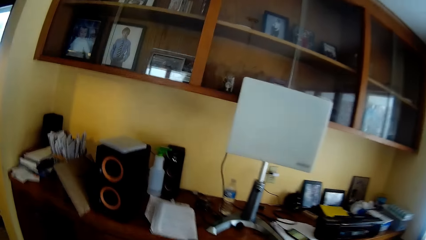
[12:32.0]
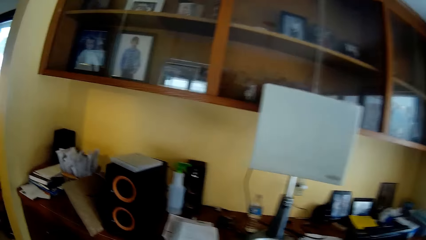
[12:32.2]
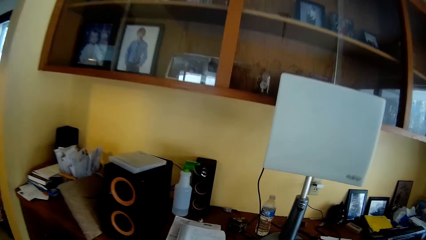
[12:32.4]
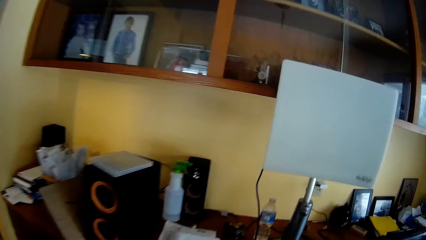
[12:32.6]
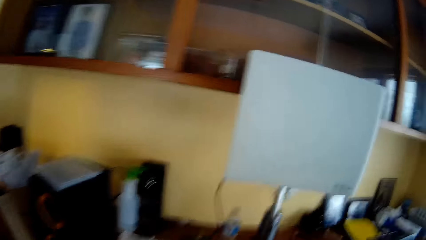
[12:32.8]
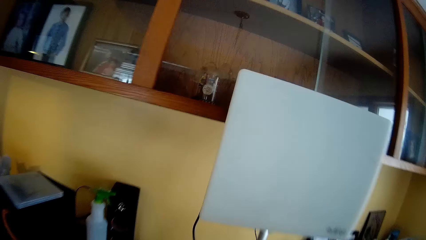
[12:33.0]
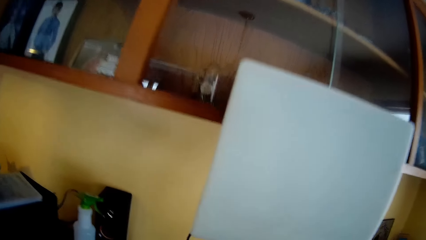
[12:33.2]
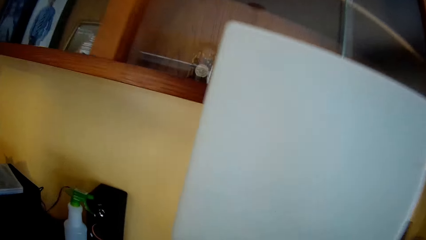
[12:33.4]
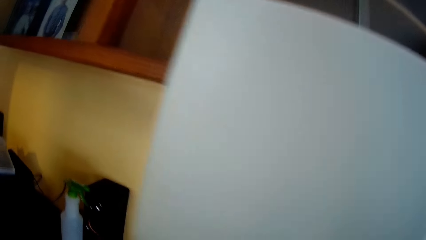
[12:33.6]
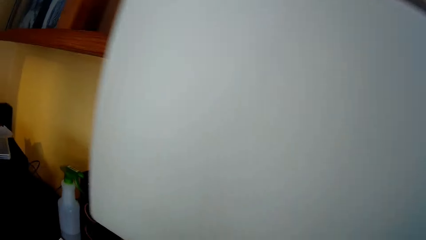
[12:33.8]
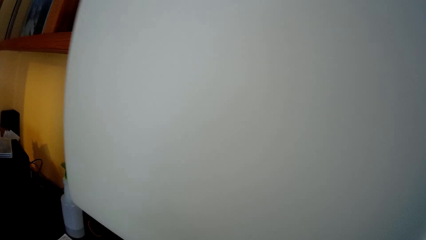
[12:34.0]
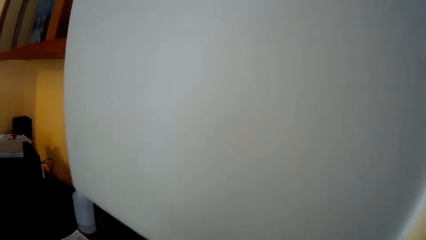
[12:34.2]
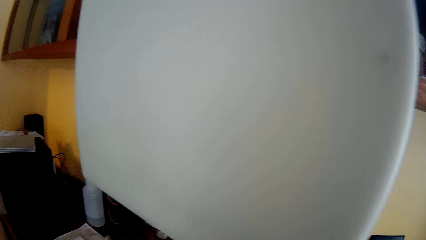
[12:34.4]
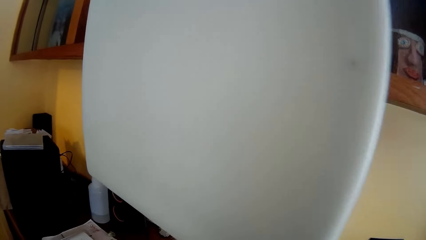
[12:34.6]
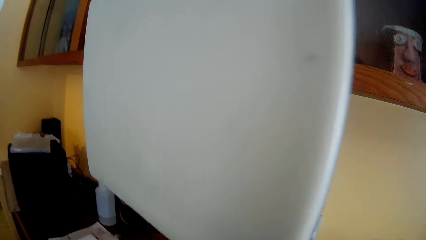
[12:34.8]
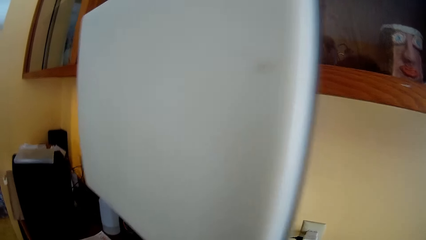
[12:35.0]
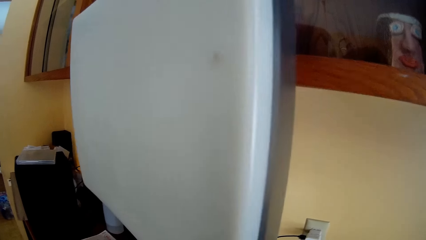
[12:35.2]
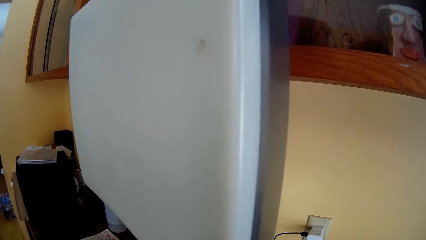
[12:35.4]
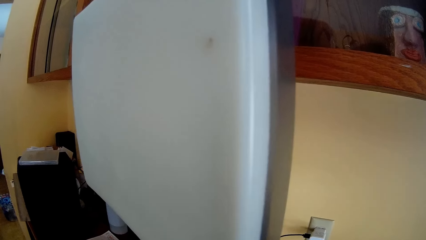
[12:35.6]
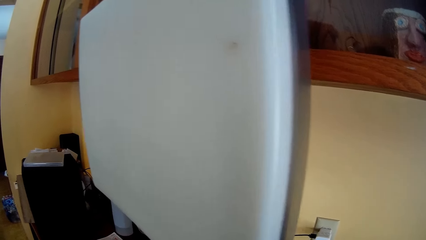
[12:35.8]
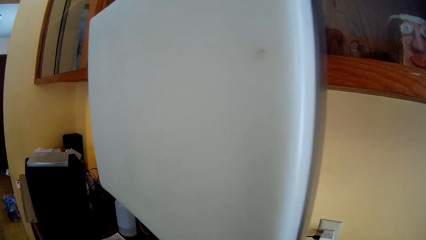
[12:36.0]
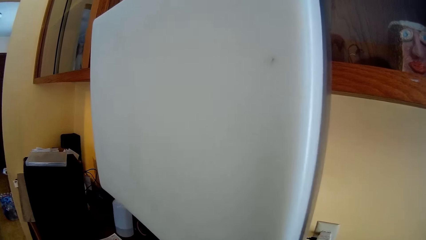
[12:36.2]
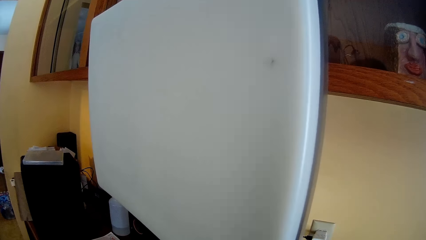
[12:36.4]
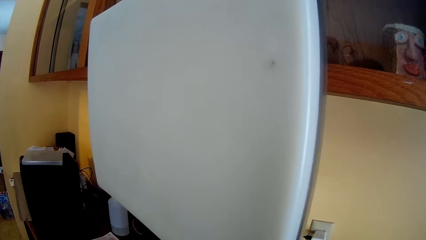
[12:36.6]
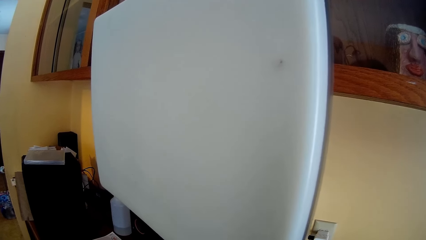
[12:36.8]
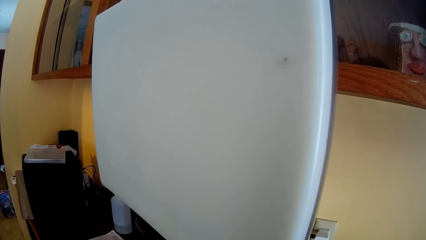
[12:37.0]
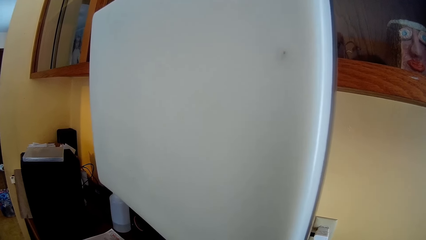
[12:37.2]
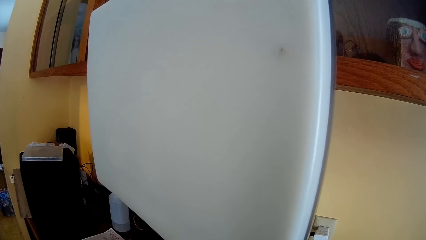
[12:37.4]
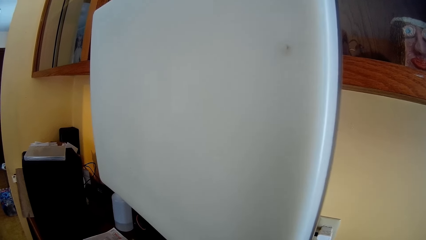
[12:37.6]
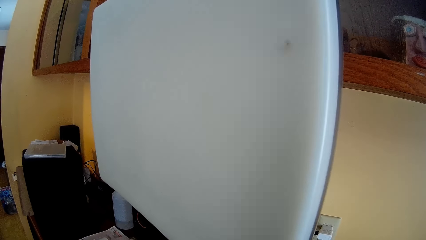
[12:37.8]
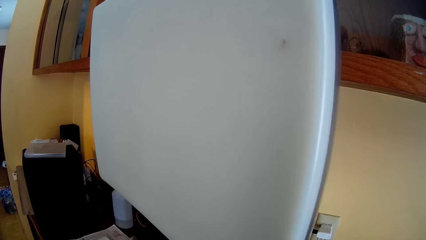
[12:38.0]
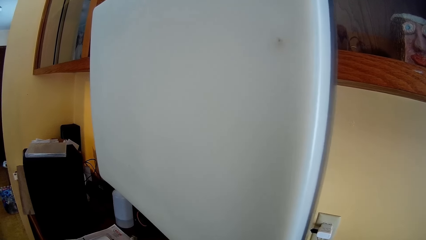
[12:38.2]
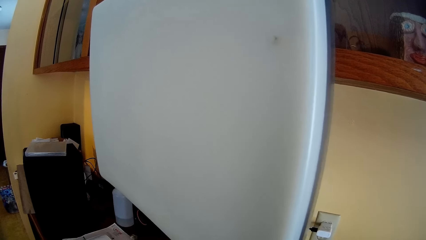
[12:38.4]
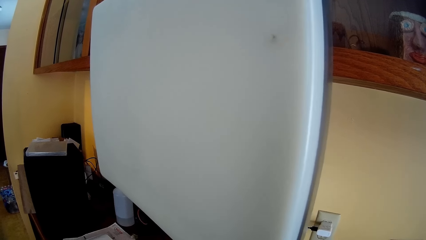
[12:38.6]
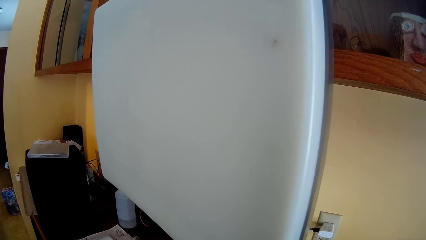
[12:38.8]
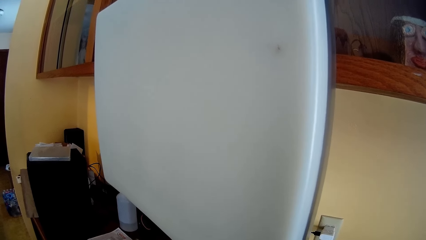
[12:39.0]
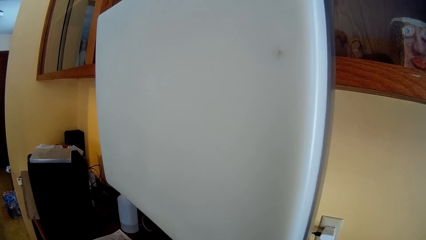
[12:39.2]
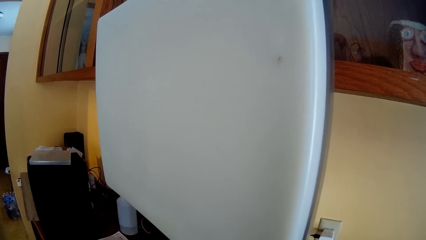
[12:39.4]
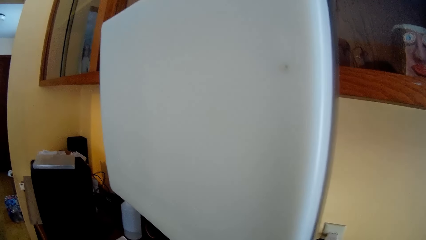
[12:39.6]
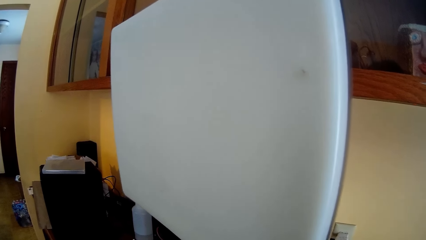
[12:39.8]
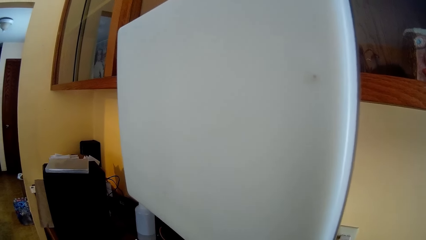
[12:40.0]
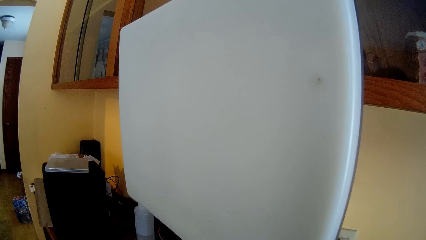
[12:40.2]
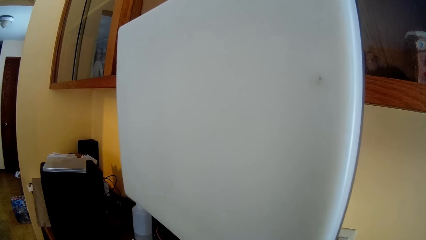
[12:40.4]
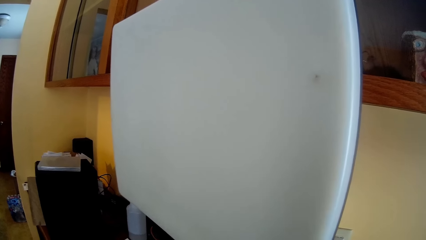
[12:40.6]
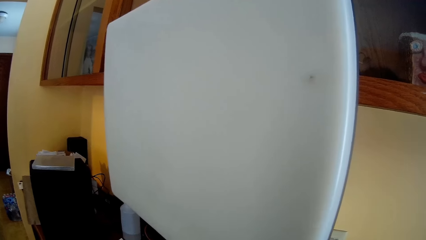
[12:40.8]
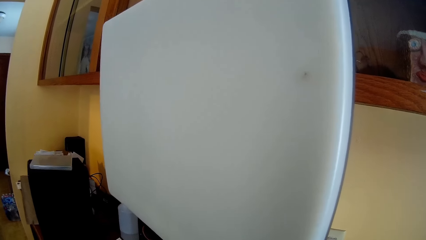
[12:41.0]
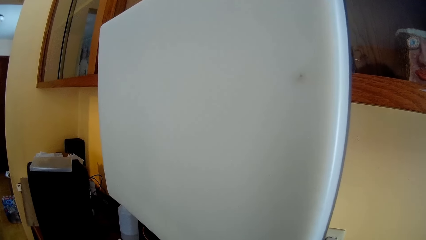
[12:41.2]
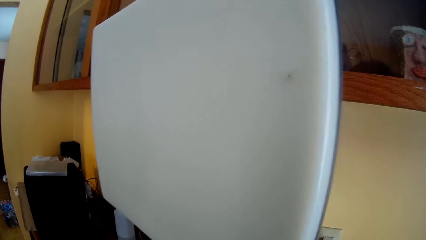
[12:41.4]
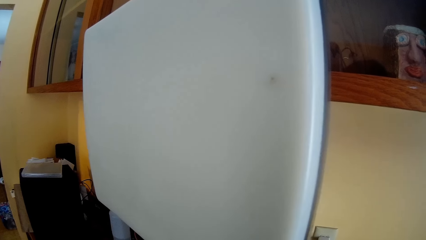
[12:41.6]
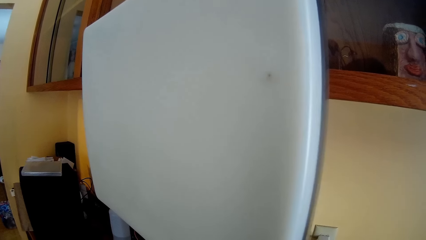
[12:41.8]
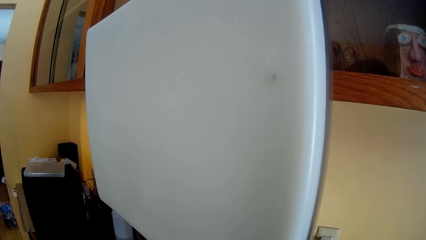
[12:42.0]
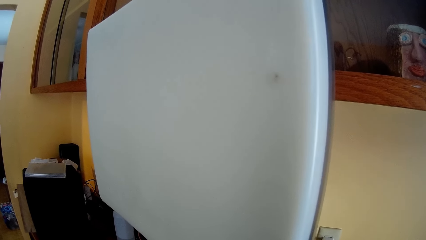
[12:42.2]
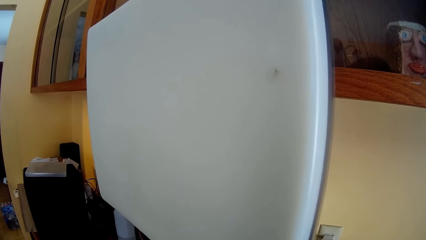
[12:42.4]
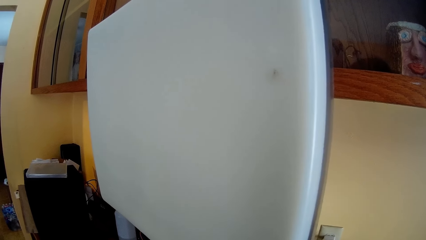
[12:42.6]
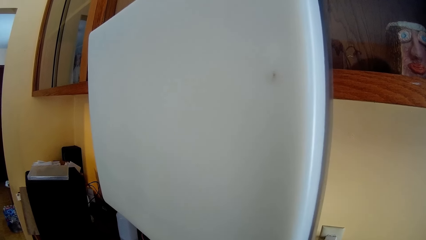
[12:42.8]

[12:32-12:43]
The camera wearer walks to the television on the worktable. They sit near the table.

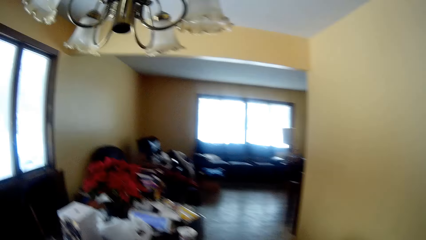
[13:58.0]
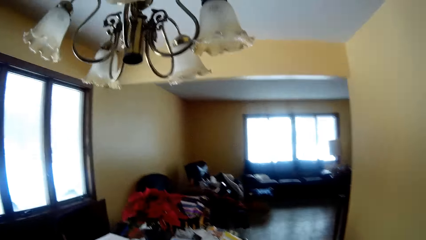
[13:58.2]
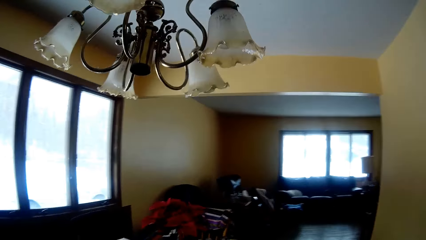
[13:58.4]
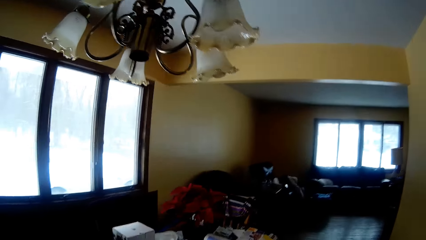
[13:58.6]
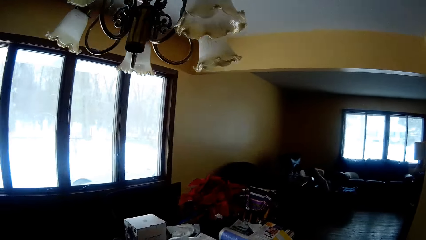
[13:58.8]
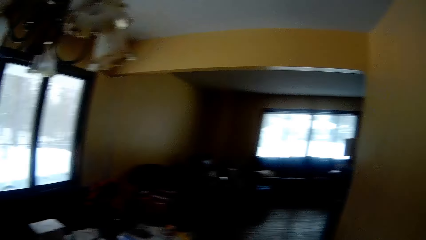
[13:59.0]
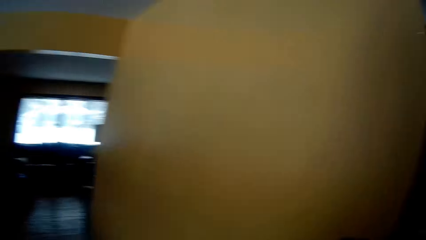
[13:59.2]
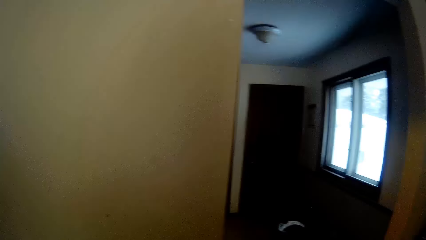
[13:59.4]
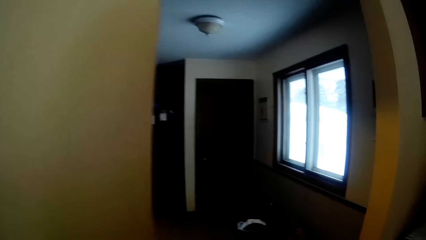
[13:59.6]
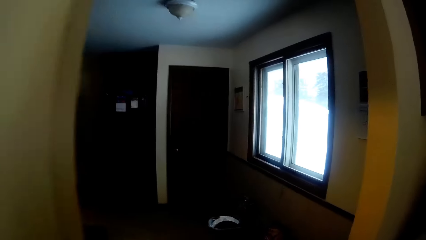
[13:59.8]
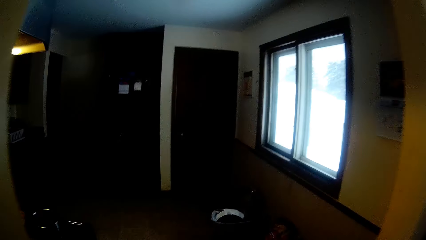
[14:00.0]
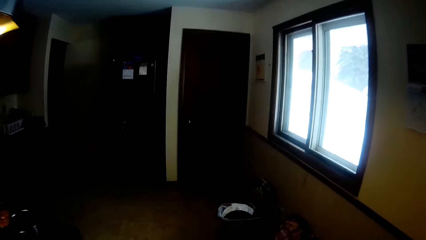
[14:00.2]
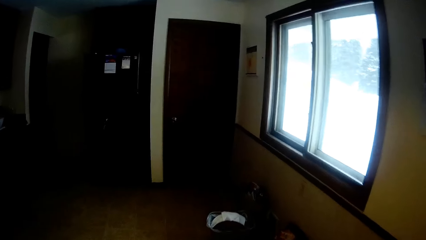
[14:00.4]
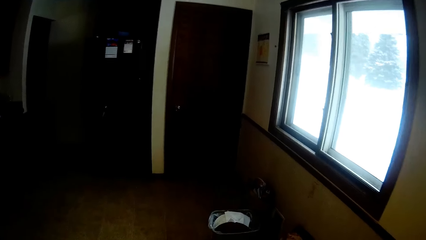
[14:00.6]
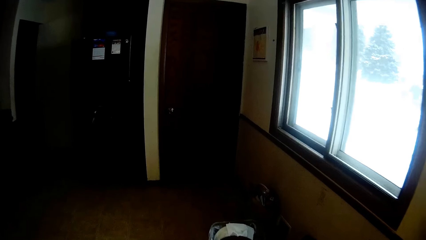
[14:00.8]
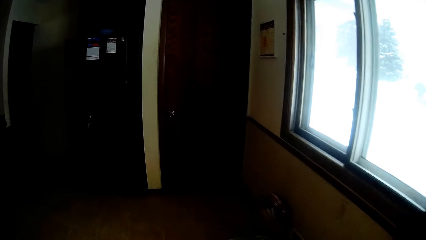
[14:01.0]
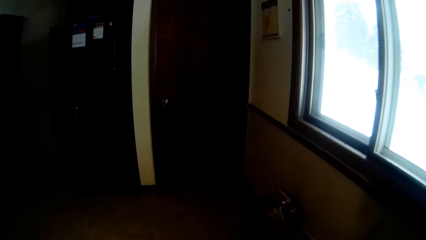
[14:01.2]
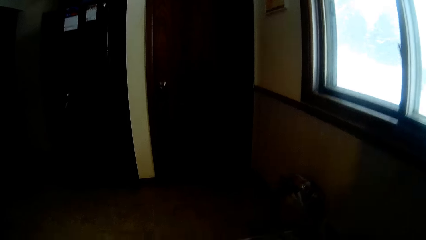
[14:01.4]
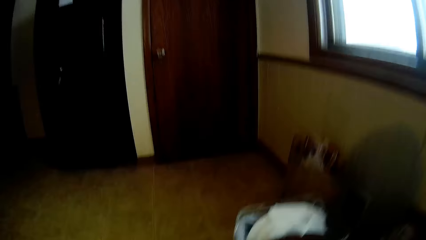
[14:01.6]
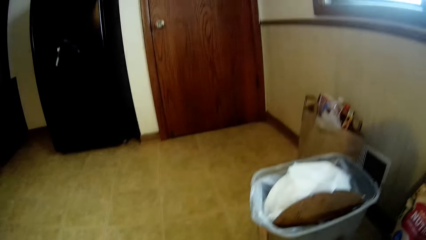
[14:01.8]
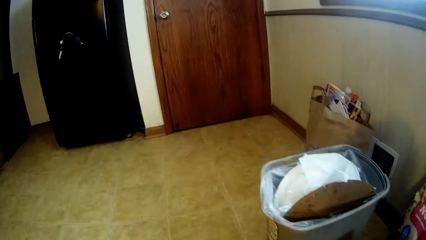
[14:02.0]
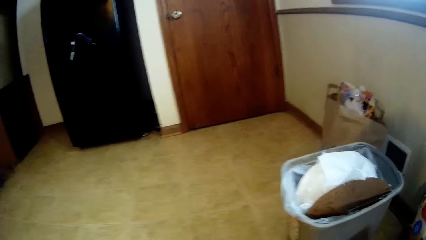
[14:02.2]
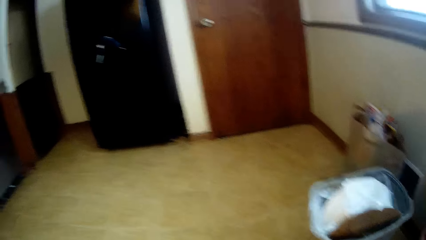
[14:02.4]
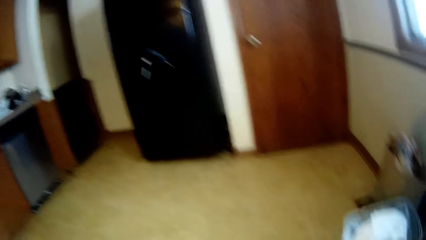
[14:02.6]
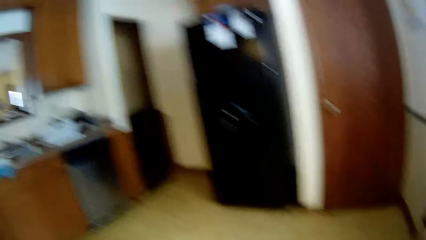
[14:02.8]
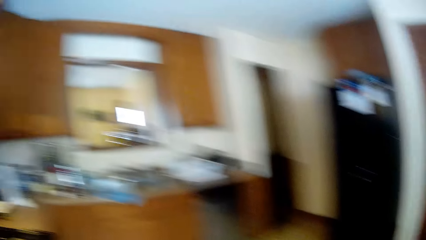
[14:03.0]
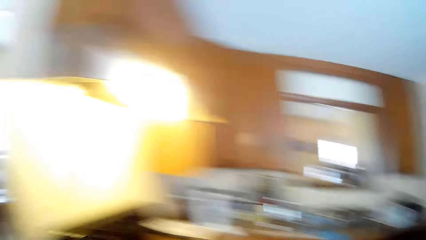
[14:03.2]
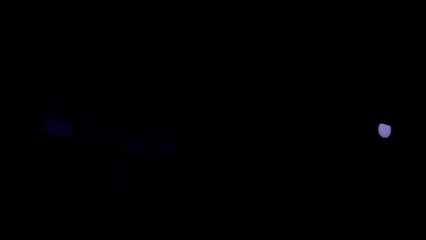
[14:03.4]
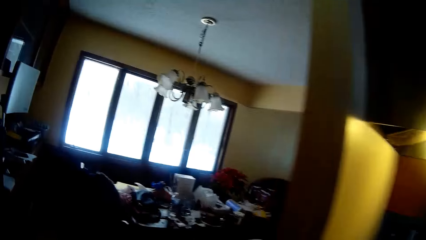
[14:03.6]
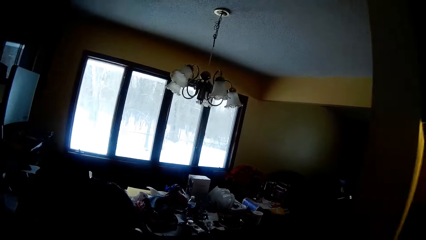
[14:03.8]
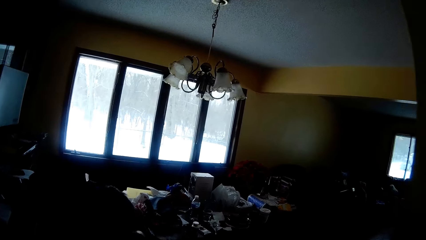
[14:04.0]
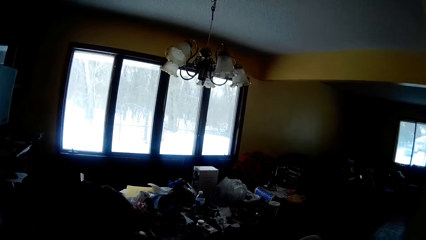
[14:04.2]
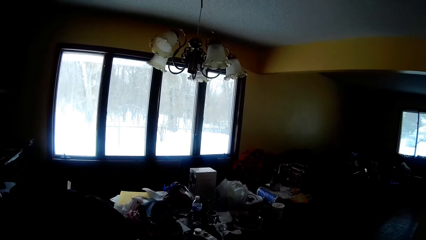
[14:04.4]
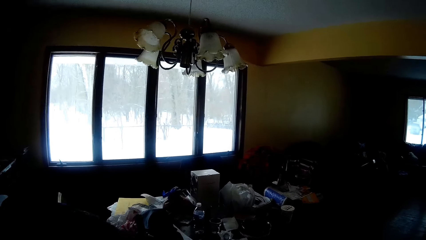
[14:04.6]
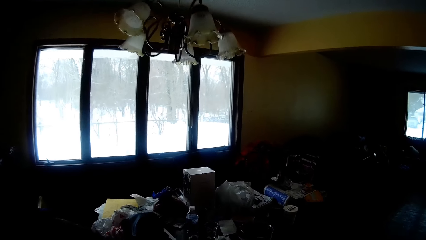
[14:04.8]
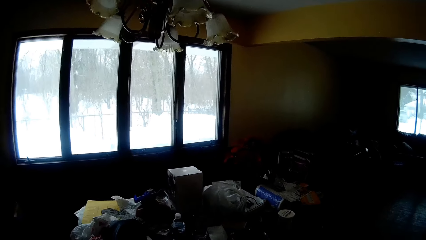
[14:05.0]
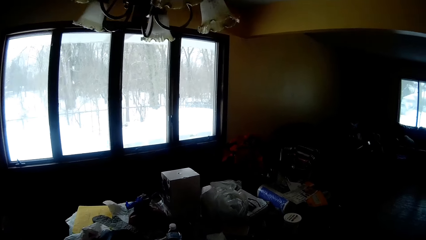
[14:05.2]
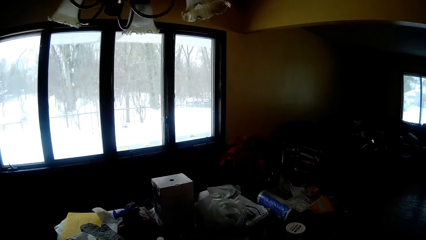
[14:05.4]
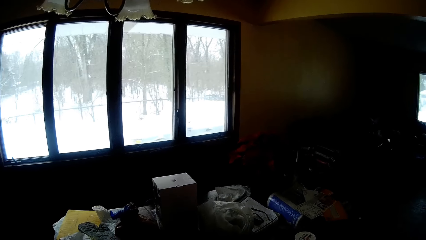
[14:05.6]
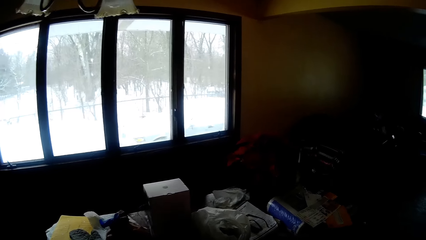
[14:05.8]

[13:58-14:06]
The camera wearer walks around the rooms. They move towards a trash bin on the floor. They move towards a table.
